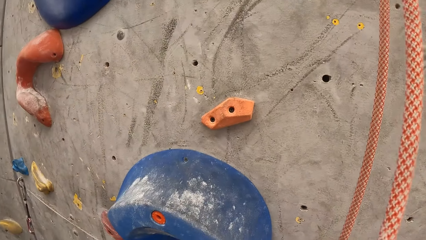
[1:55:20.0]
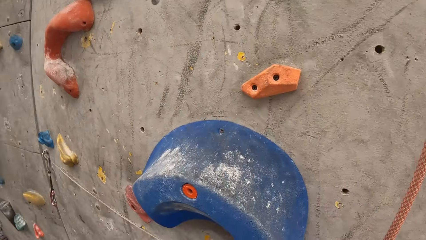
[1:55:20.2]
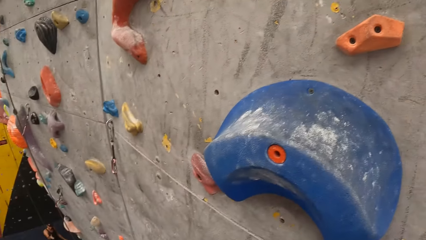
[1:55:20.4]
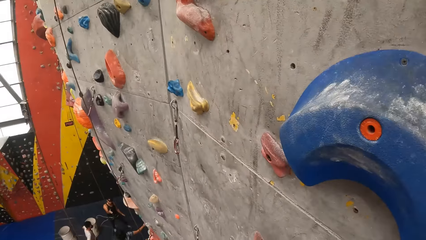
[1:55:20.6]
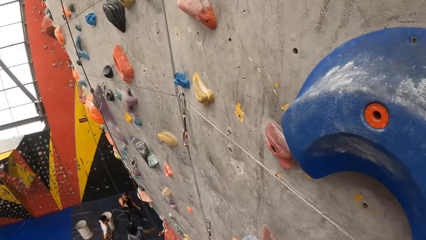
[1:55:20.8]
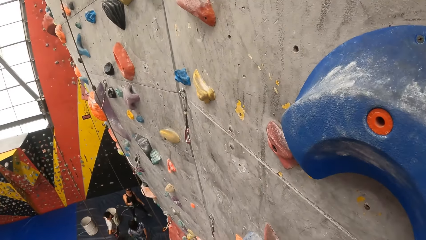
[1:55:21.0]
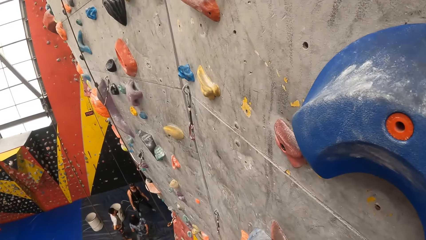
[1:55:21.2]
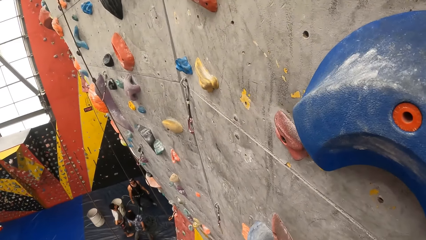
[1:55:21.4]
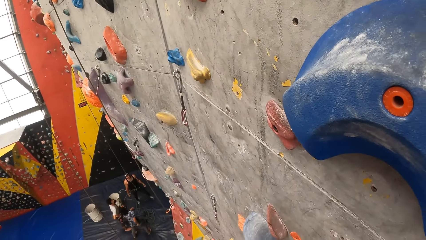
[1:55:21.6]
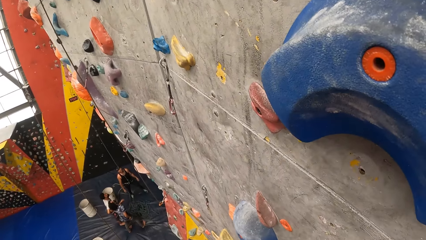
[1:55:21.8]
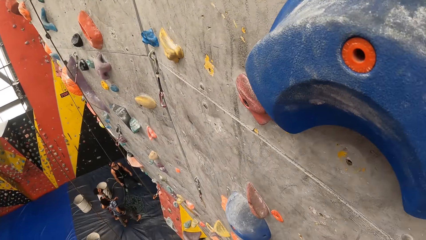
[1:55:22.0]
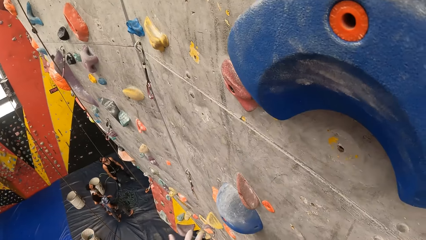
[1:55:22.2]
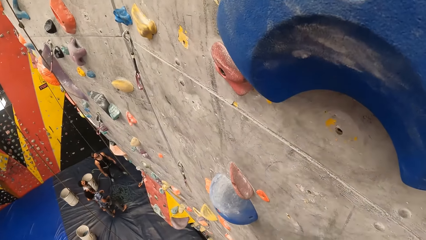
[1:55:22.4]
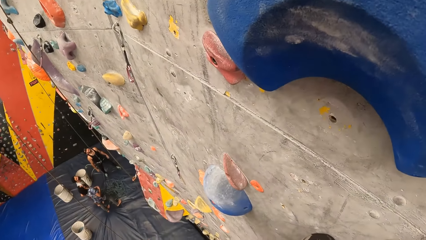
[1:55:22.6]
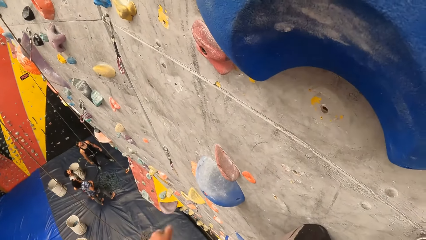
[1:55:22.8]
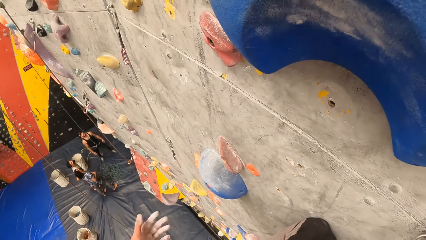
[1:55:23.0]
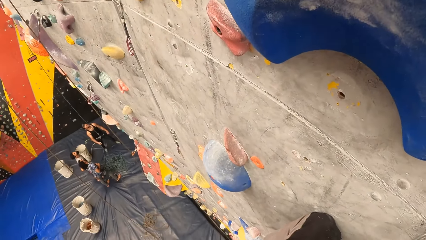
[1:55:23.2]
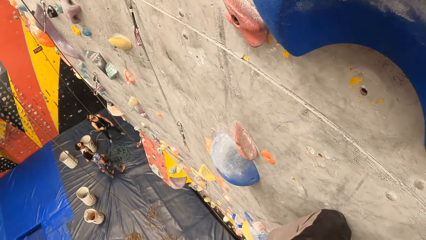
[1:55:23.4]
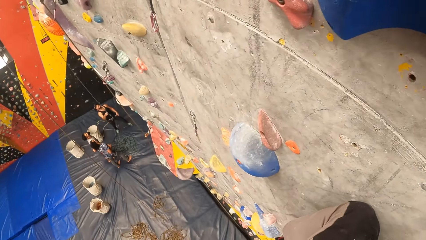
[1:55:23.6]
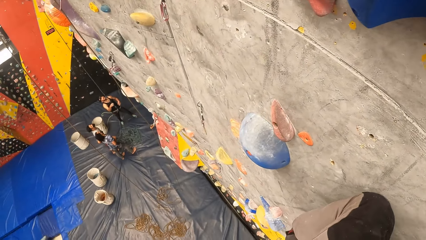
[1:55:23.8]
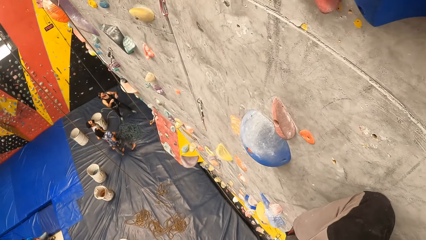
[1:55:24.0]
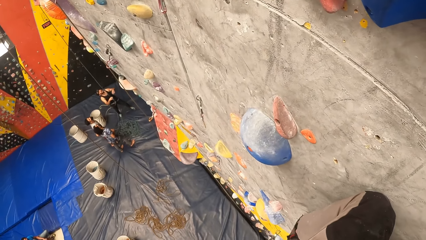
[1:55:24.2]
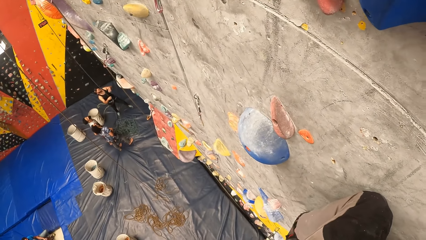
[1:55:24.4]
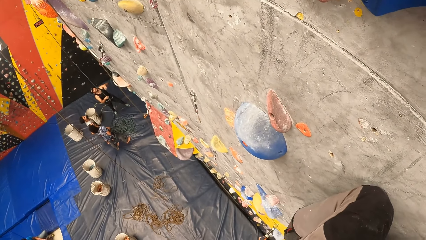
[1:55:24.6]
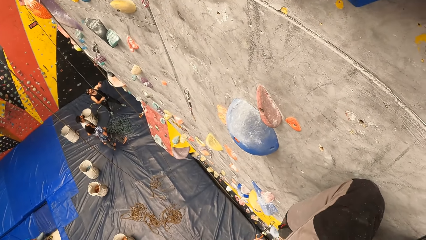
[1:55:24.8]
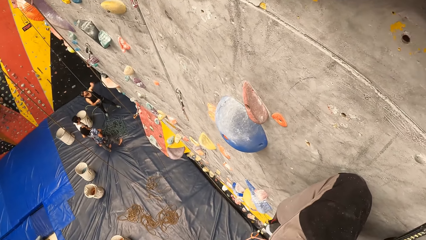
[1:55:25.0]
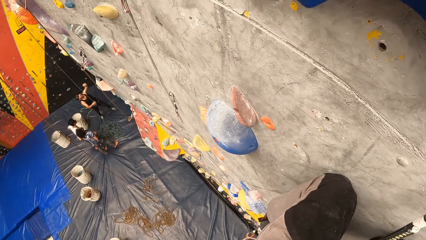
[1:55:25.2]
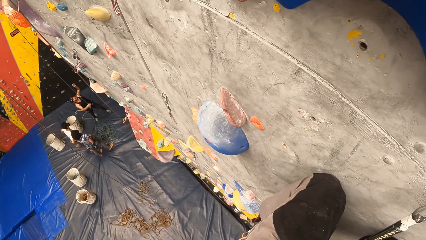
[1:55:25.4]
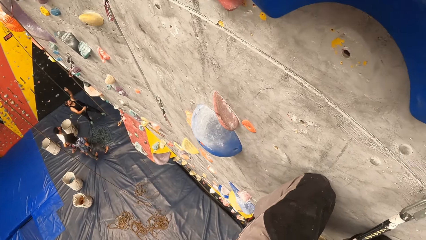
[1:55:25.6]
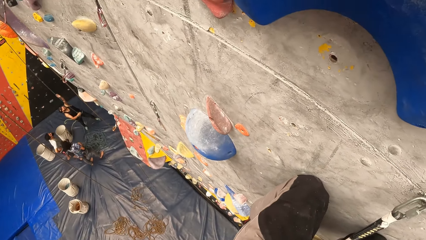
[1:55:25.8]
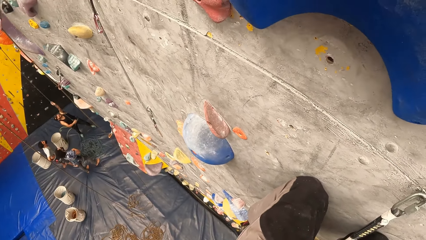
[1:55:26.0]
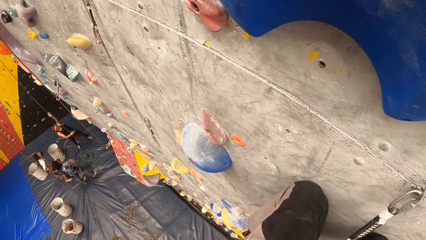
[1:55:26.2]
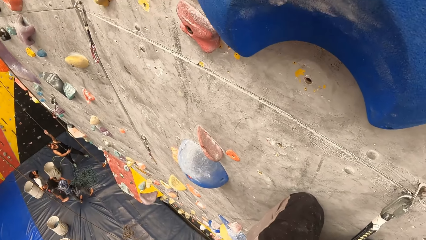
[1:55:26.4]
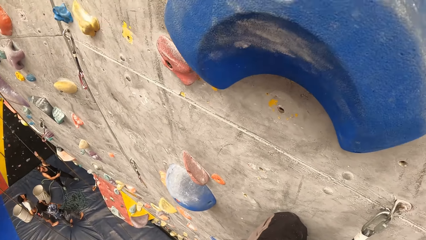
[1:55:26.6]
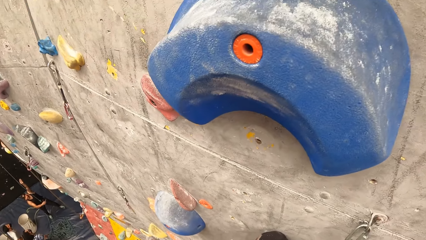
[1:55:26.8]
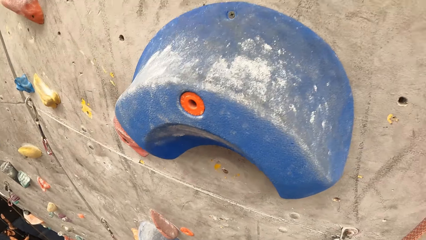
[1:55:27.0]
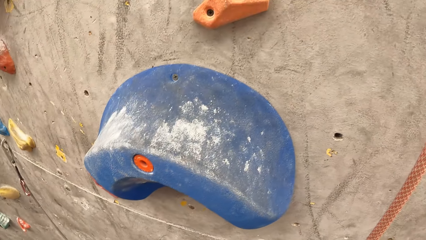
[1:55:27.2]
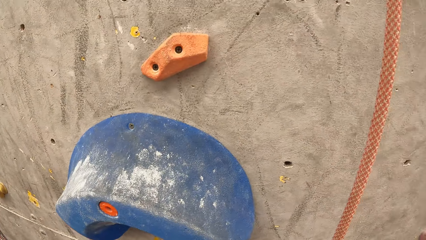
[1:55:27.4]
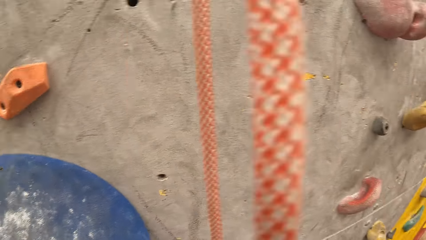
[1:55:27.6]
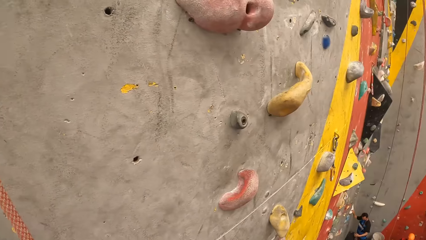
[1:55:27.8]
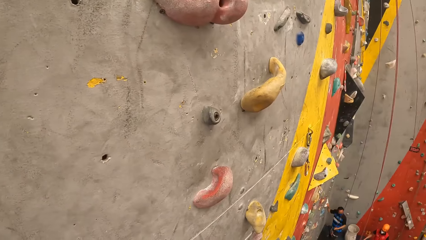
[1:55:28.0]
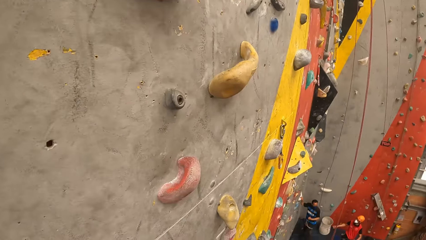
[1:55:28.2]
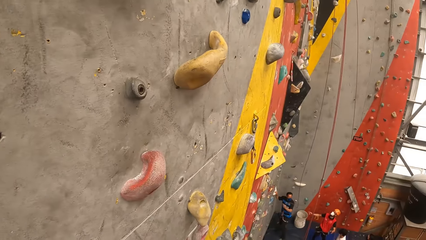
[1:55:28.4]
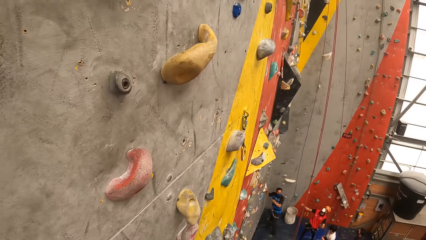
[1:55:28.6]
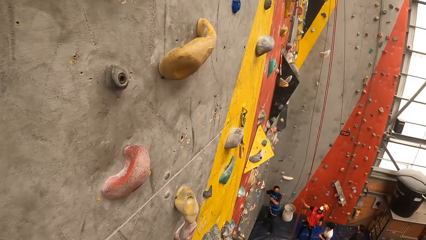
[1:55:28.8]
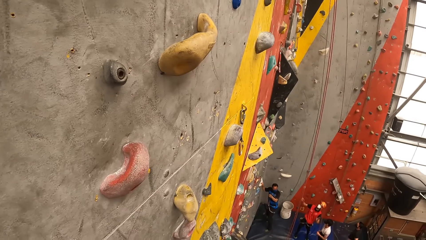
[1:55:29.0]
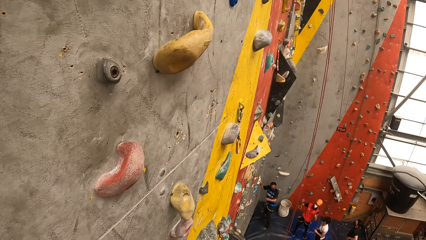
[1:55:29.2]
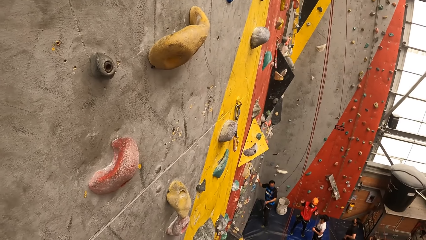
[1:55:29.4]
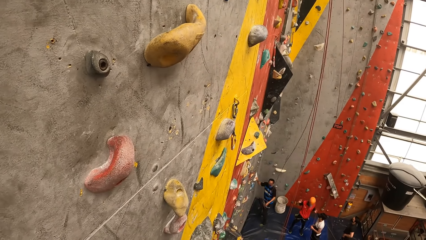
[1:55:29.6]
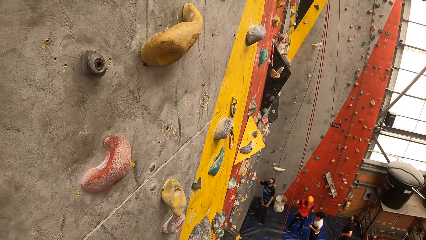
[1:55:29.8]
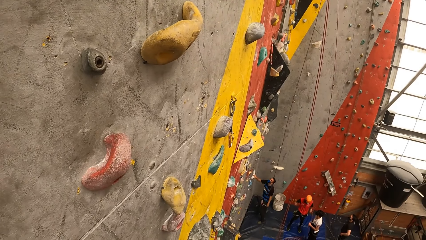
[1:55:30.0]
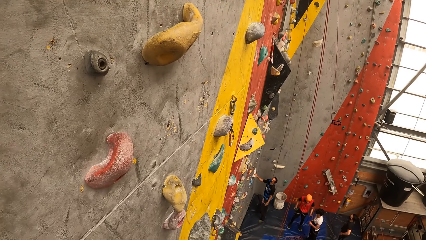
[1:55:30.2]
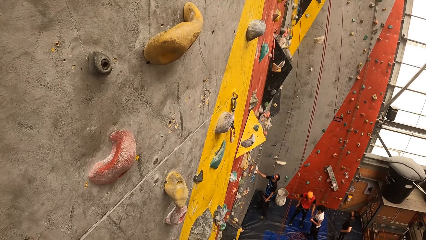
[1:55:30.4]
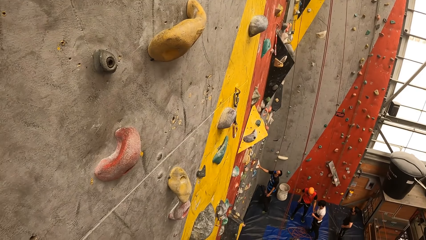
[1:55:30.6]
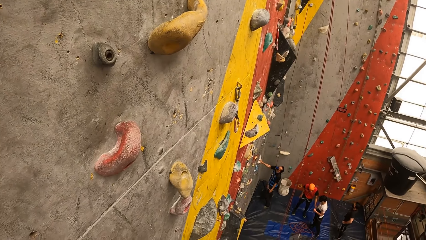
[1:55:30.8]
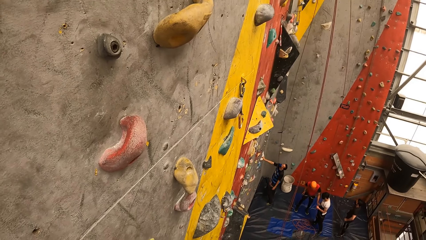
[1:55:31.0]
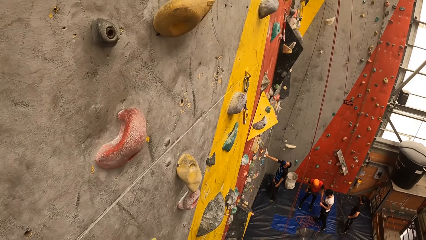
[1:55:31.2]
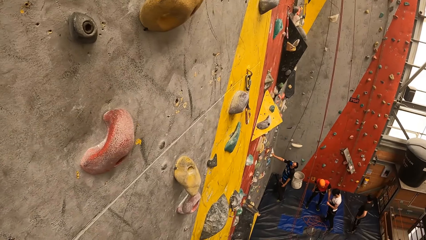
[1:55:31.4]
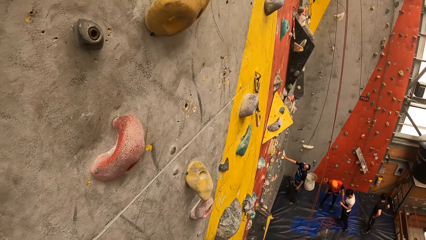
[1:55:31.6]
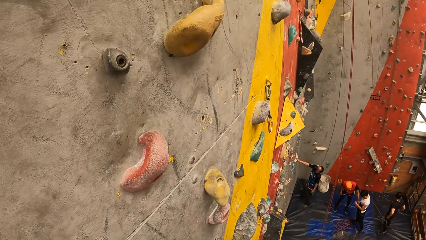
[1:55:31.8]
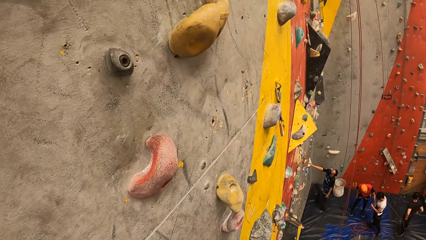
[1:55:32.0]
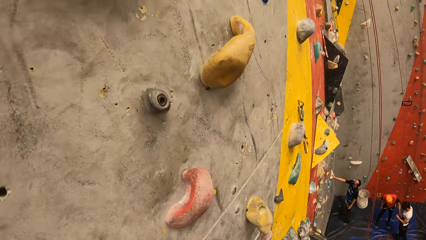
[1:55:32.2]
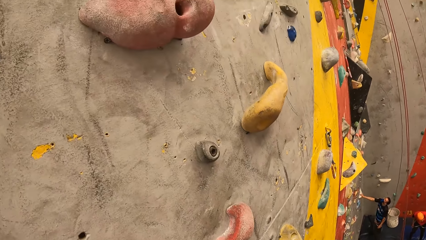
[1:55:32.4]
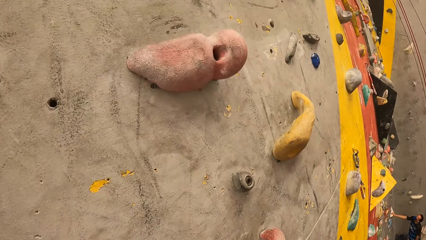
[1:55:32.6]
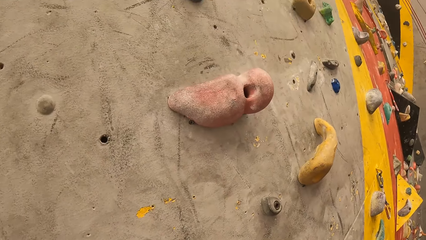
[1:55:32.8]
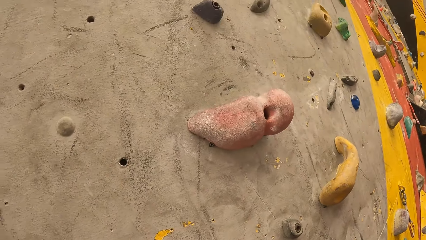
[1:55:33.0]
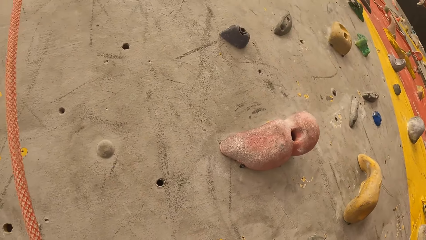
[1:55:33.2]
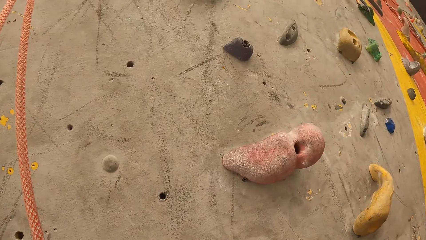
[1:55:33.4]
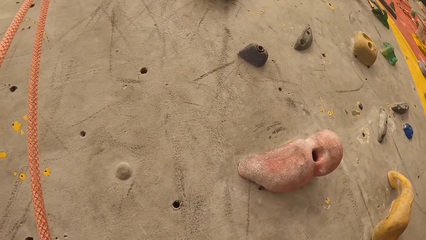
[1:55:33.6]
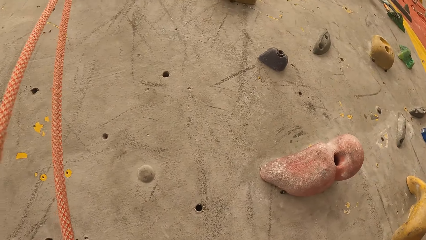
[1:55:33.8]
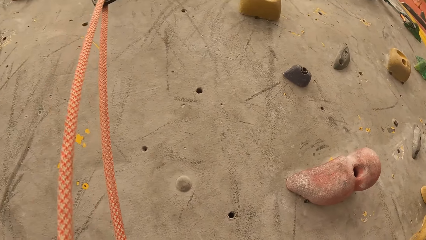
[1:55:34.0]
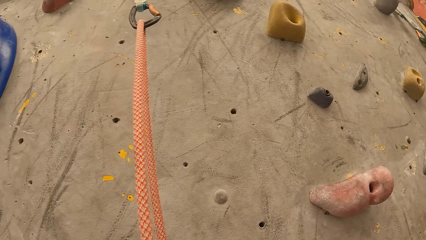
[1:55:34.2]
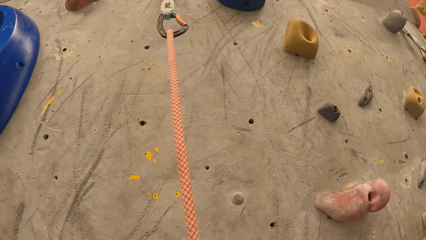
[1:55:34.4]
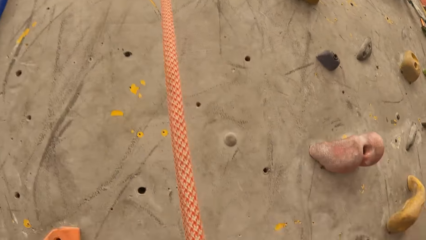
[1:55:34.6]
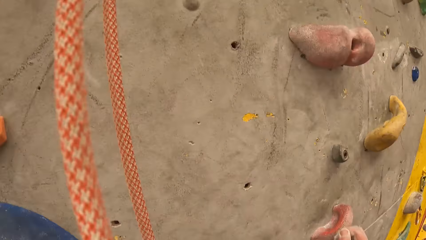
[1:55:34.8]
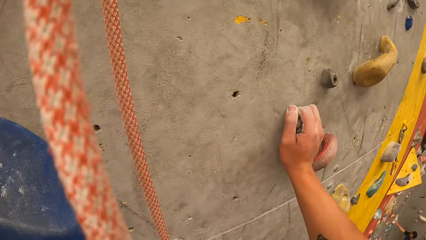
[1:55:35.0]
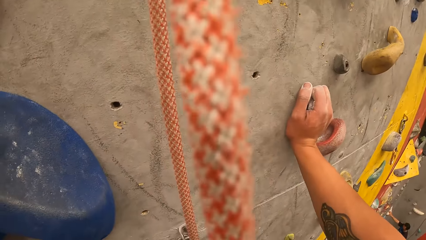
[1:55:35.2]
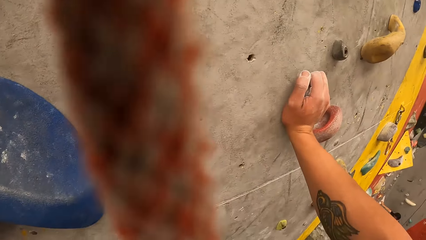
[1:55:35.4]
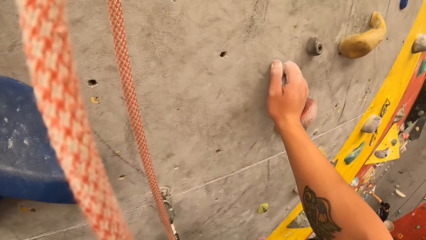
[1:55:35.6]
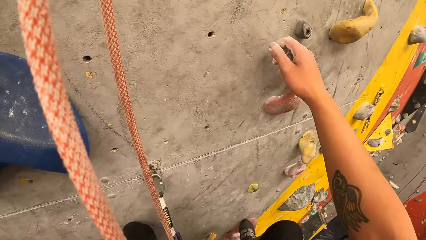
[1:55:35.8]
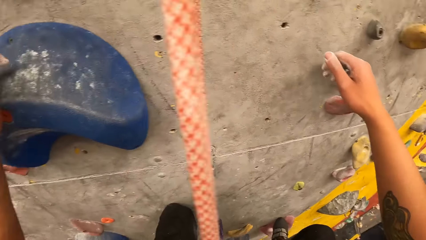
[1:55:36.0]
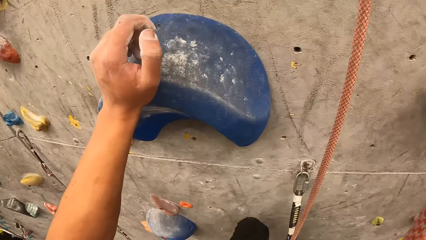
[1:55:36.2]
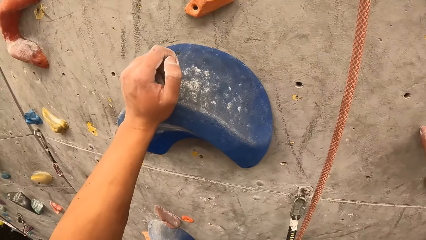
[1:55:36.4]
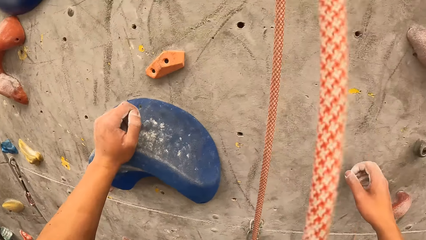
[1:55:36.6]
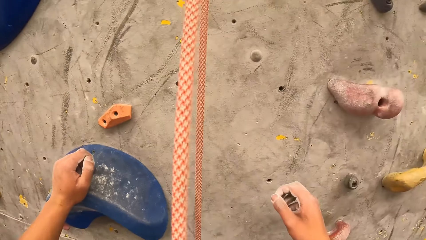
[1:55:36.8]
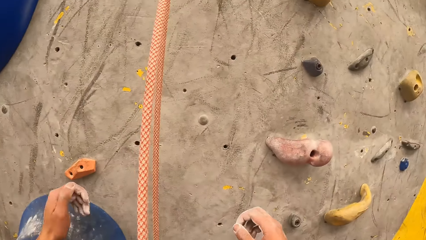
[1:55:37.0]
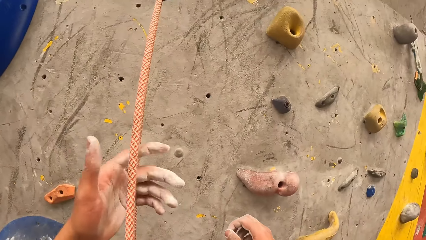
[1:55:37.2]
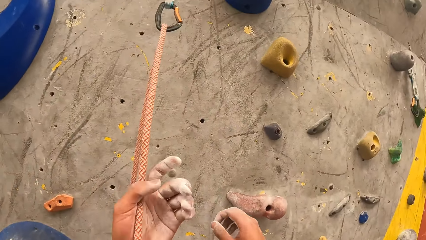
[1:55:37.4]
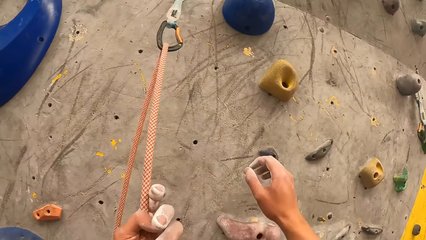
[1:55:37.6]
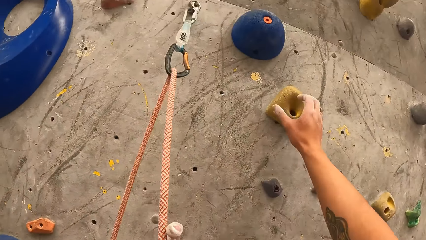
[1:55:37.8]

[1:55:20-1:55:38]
The camera wearer looks around. They hold the climbing holds and the rope.
